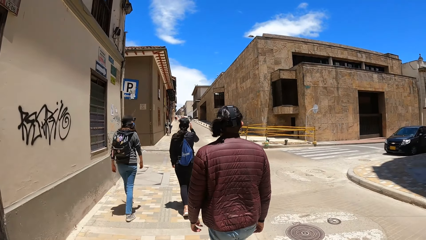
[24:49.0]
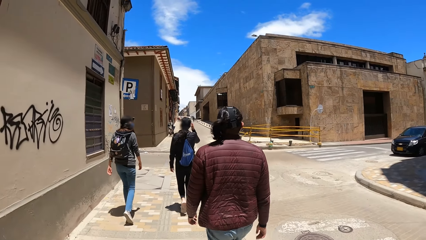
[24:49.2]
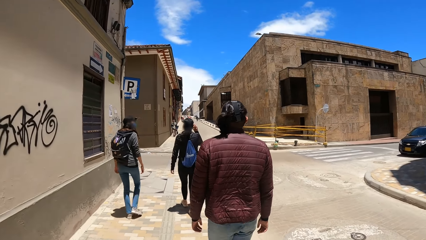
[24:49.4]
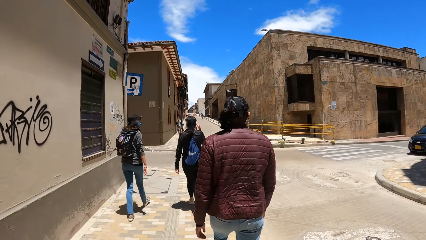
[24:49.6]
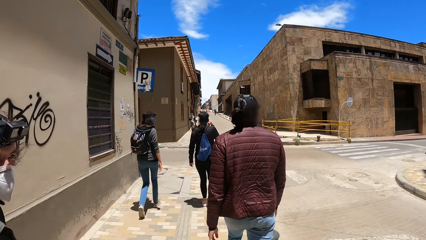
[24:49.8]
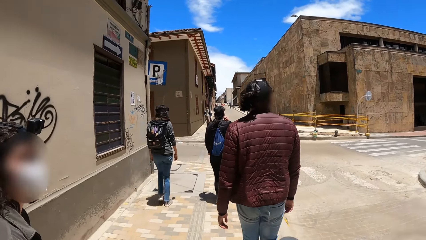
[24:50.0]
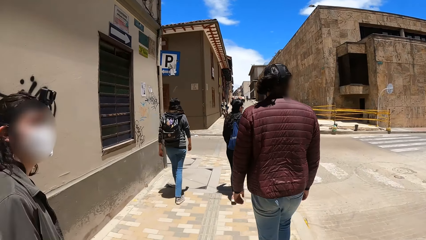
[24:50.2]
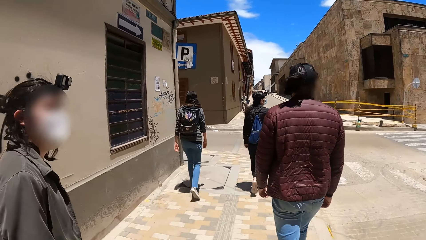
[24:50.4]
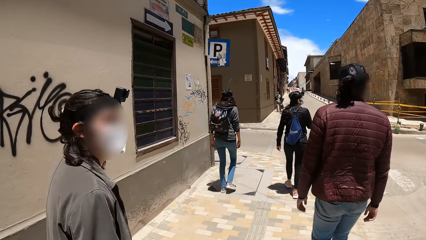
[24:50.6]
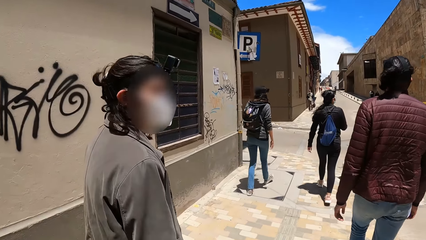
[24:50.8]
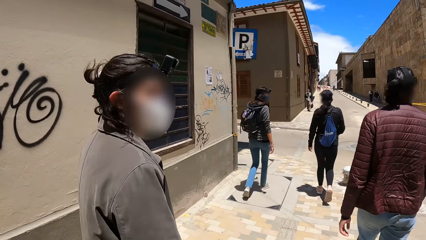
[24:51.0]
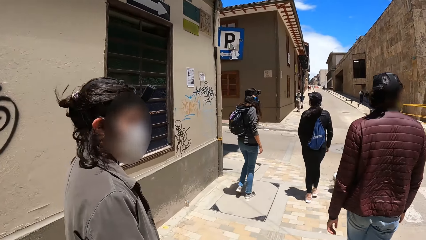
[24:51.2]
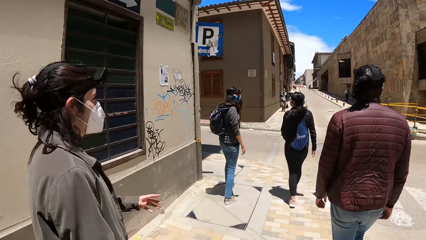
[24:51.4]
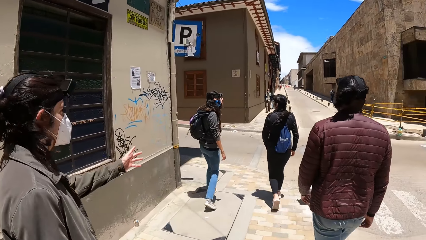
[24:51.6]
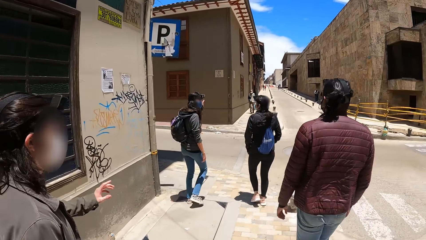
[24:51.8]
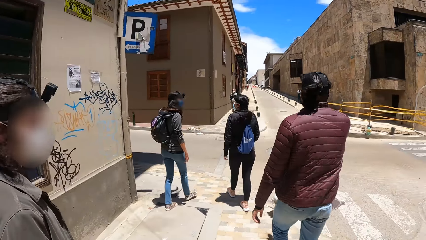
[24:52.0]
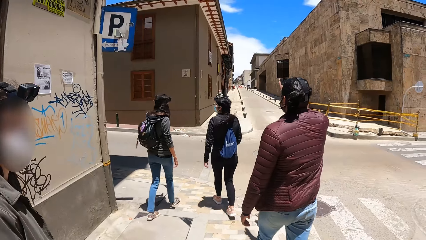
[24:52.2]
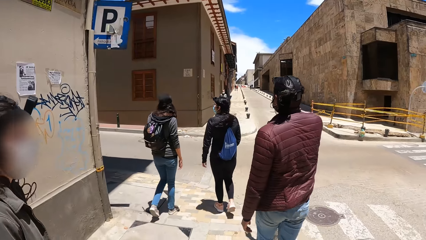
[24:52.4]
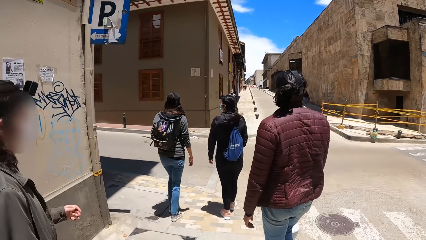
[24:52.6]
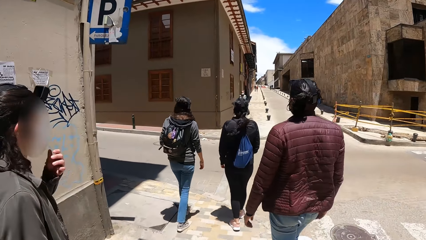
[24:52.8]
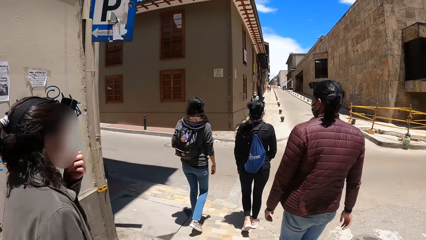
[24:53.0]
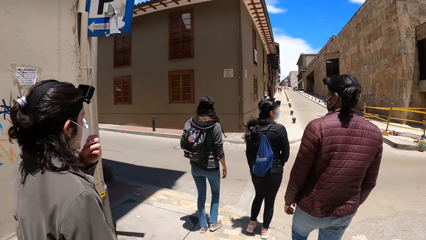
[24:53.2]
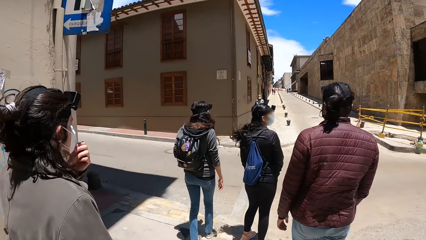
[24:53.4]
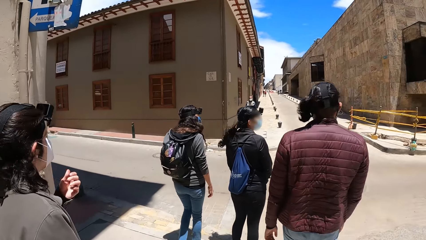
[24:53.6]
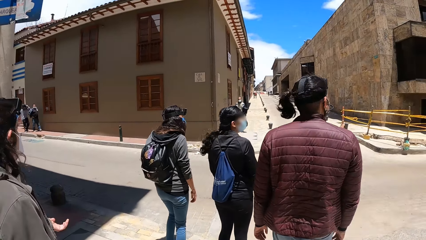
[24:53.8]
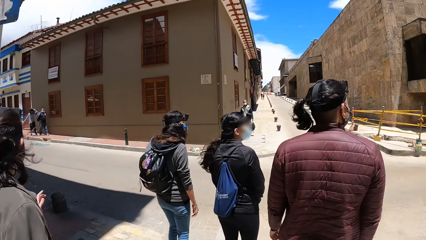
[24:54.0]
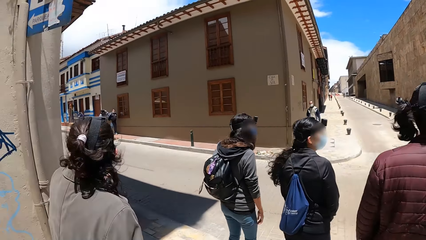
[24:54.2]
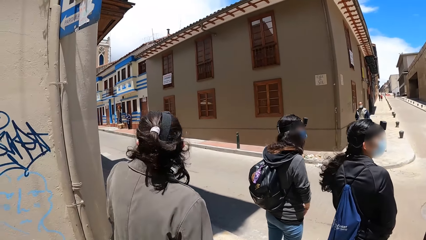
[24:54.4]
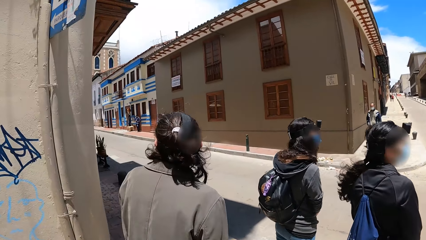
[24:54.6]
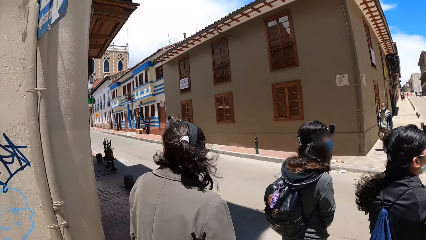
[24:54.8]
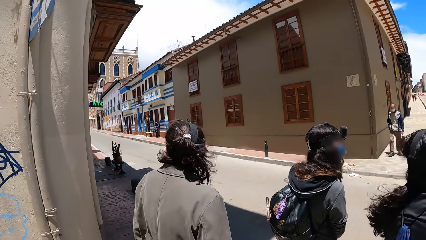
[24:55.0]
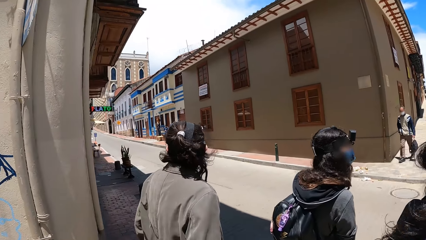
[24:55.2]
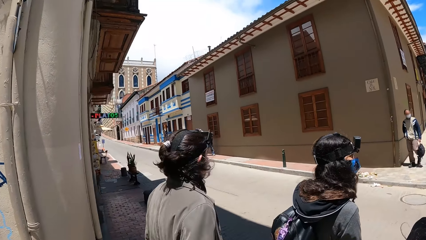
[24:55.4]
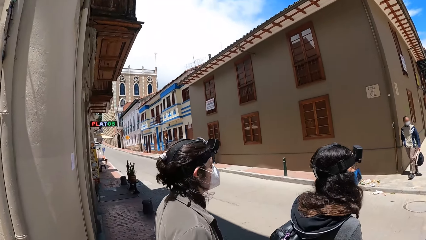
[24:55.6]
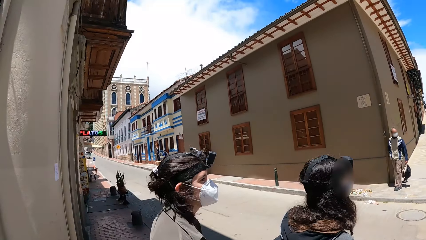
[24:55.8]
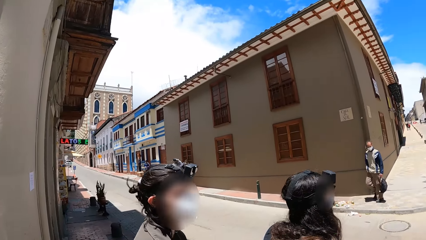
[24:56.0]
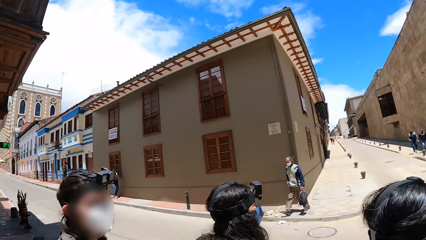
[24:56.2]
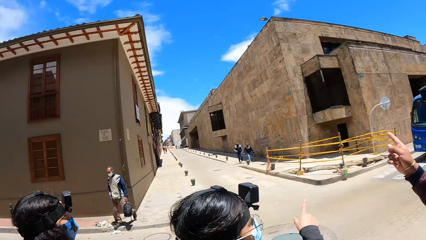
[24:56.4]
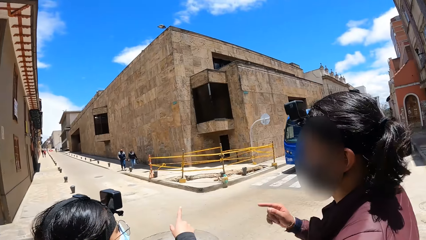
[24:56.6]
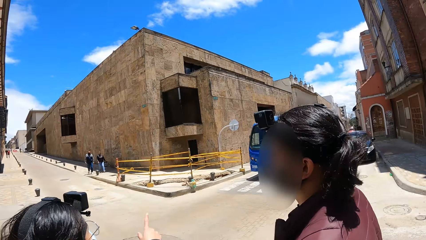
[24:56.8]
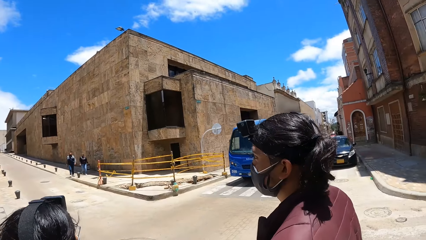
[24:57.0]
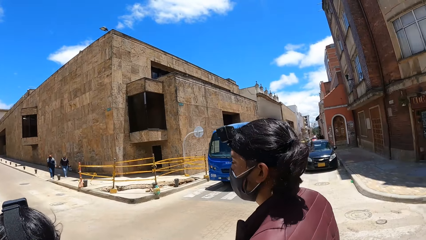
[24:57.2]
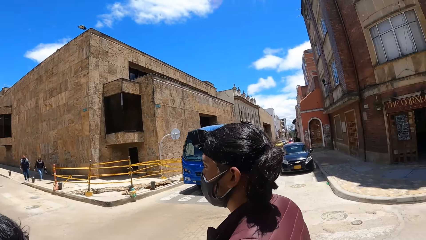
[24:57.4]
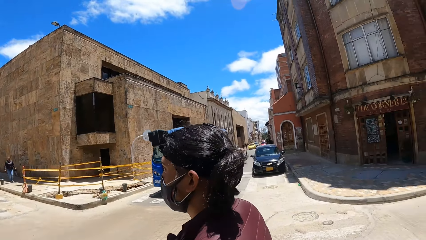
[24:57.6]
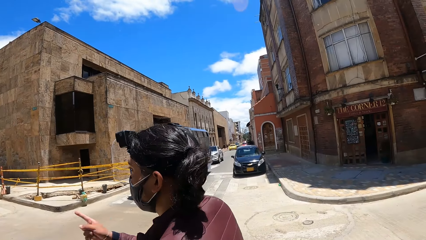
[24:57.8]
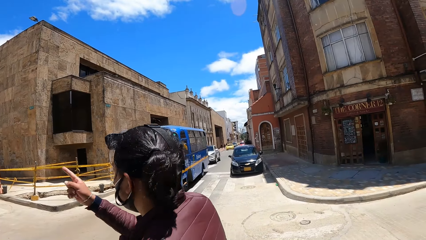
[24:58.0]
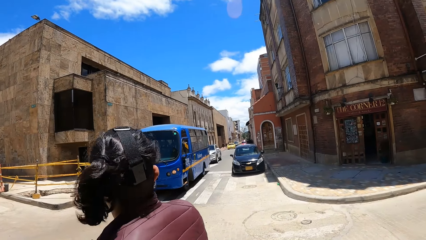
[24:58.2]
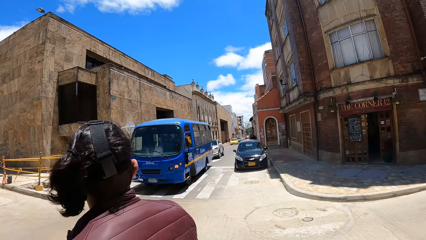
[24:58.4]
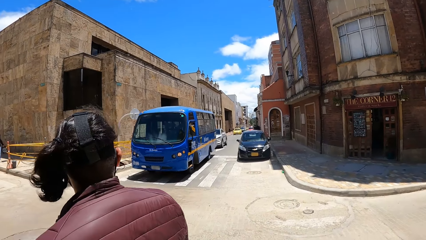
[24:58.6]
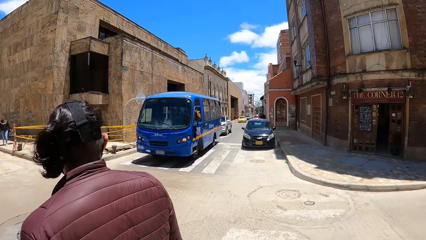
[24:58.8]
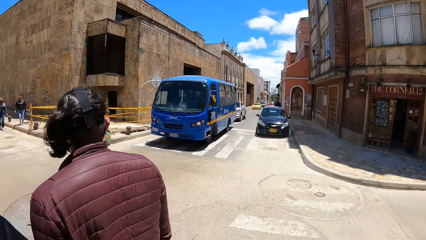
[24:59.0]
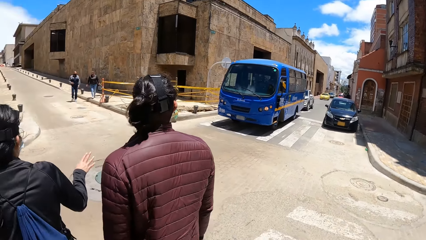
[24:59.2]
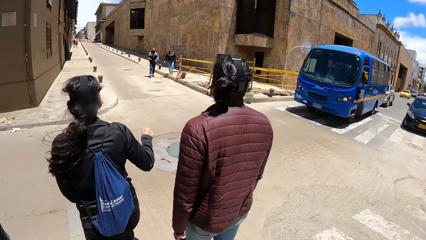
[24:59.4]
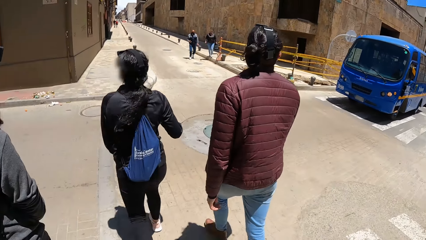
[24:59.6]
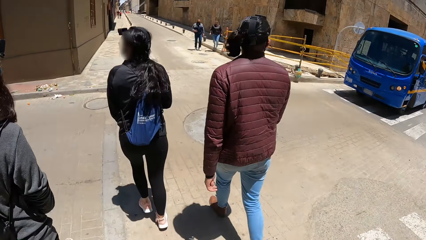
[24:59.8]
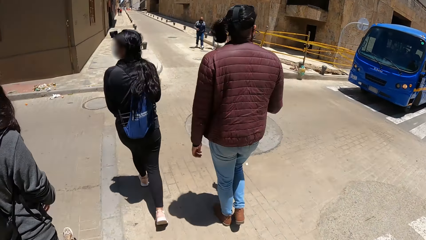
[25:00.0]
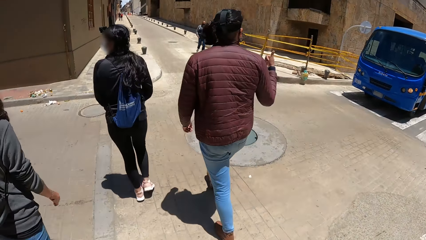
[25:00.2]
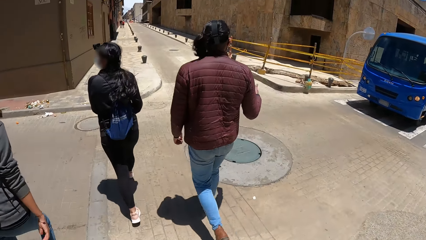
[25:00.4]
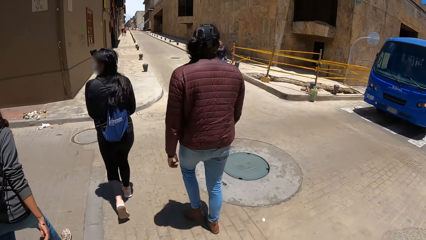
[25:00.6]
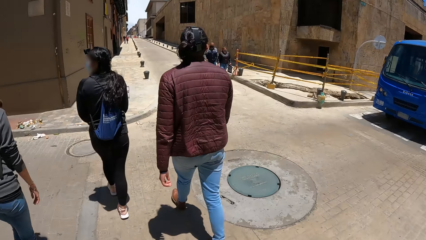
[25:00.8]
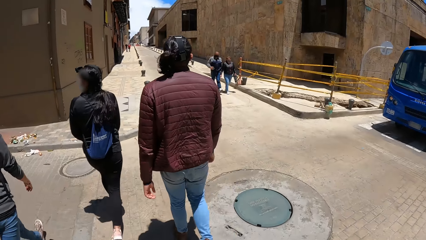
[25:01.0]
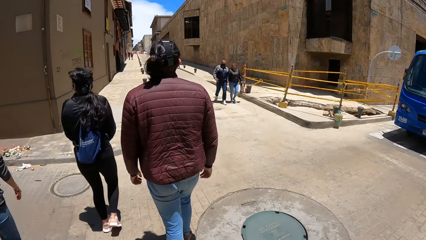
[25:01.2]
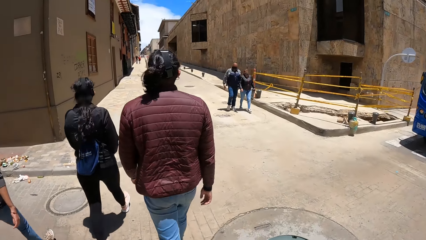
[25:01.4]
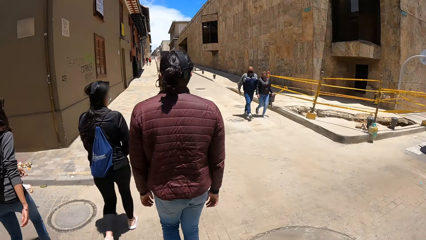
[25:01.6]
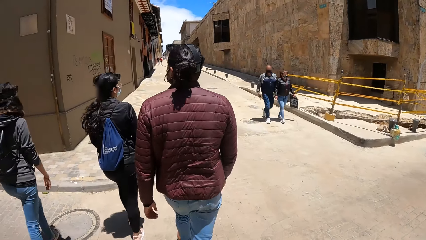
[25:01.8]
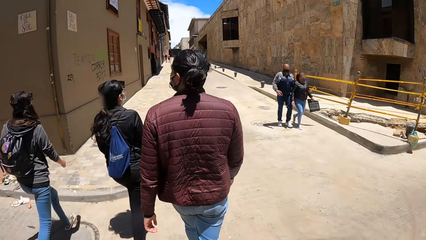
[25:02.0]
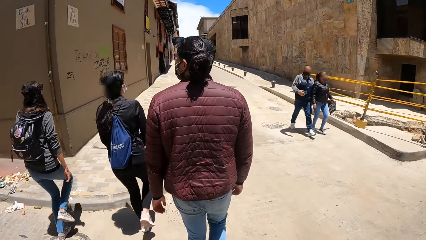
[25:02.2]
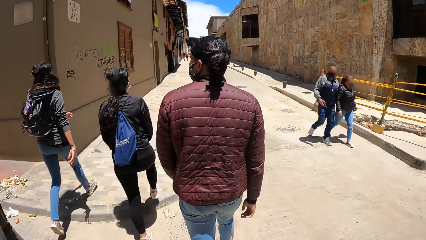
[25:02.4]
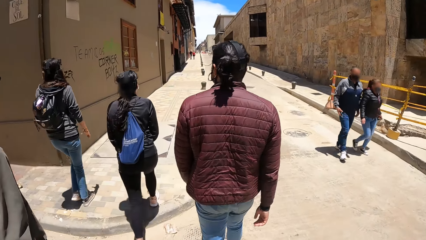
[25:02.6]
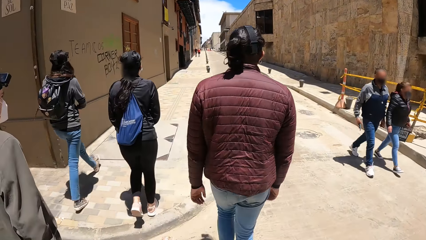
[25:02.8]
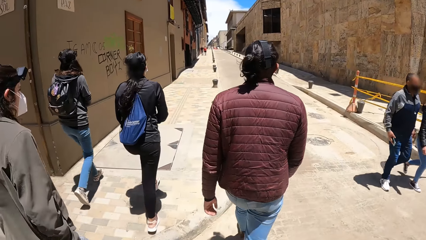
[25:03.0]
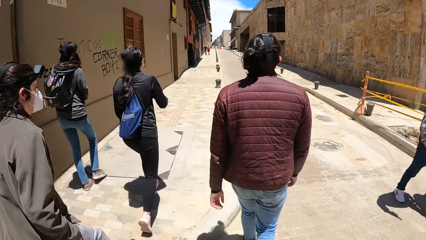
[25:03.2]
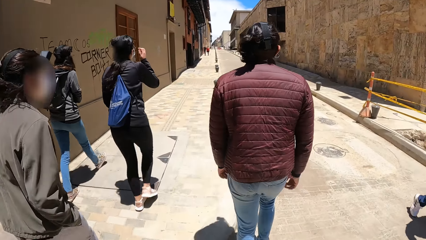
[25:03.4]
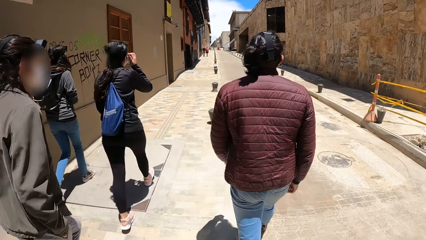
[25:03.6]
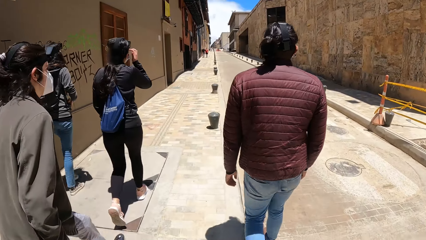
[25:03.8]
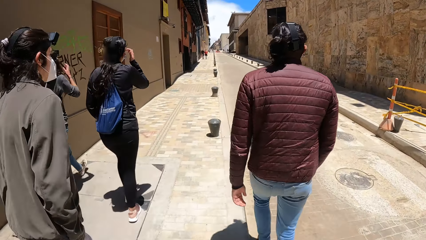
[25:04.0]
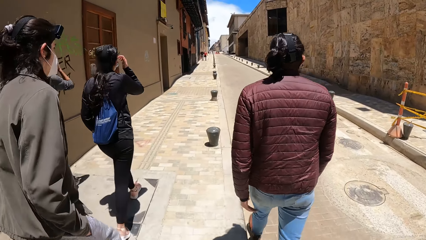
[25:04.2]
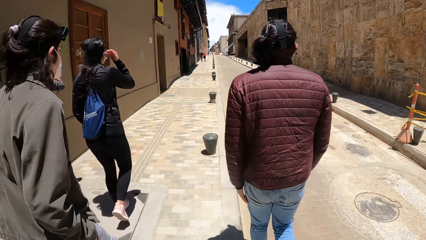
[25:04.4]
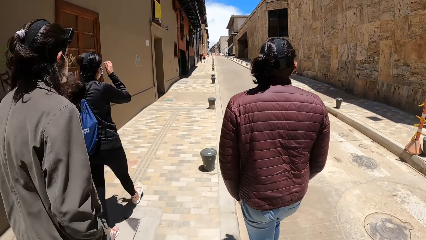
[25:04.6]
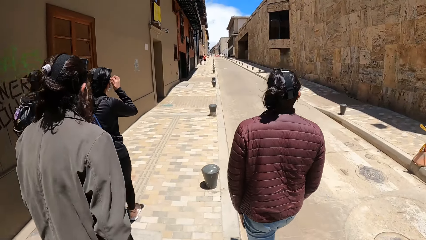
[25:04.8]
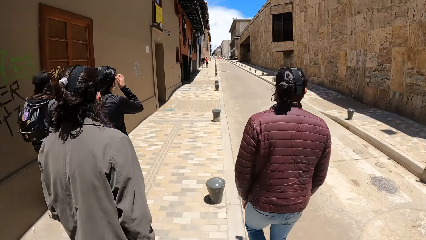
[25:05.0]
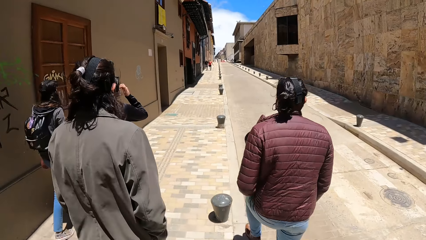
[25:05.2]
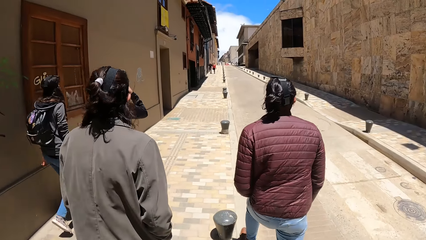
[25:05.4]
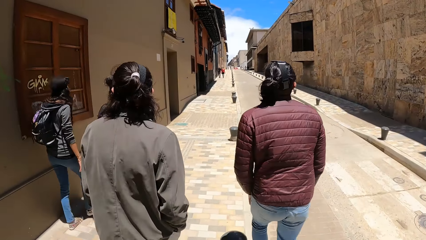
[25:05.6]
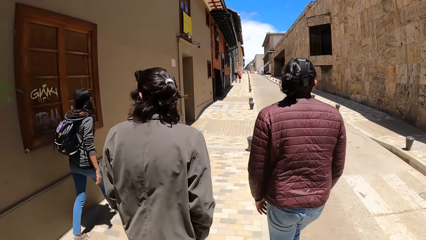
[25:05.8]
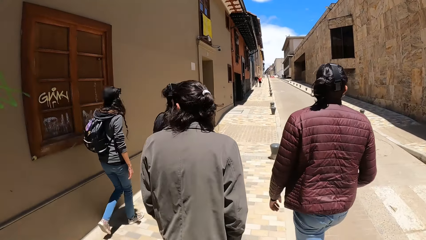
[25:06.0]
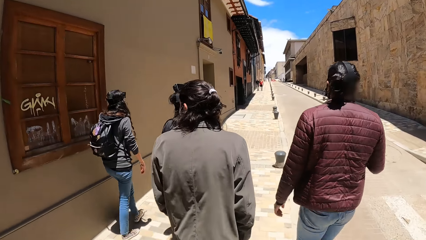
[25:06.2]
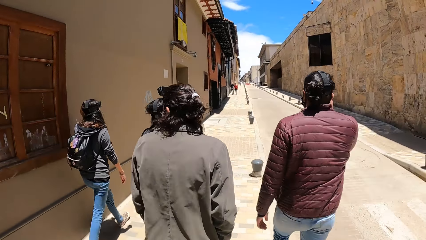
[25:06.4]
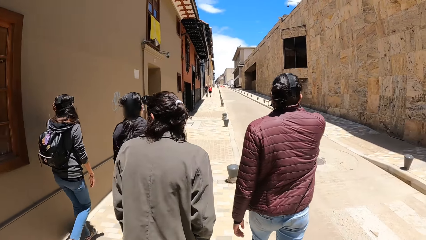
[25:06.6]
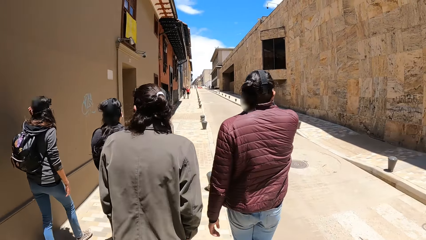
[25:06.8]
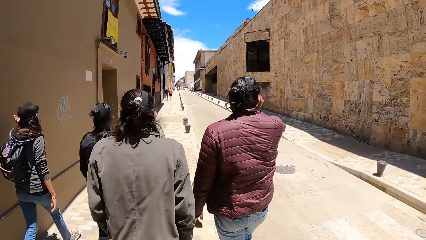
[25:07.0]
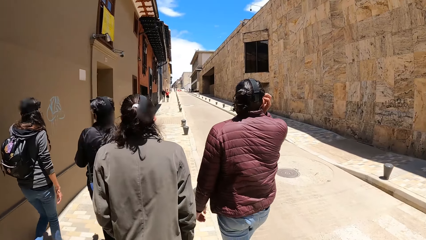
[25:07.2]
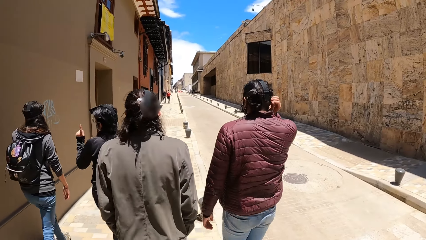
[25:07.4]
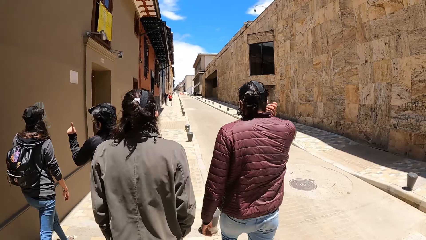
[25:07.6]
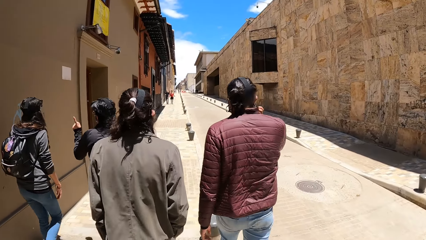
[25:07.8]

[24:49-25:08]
A man adjusts the facemask on his face with his left hand. The camera wearer looks at the buildings. A woman walks on the road. Another man walks on the road. Another woman walks on the road. The camera wearer walks on the road. Another woman walks past the camera wearer. Another man walks past the camera wearer. The first man walks on the road.
